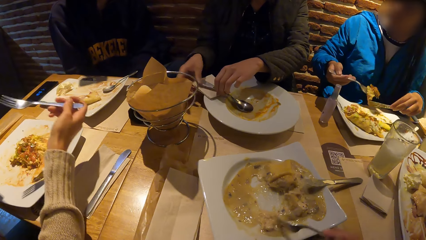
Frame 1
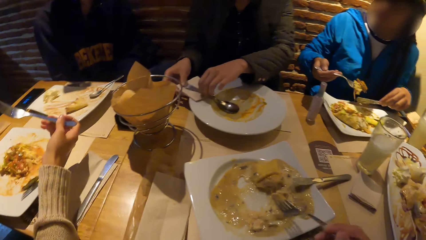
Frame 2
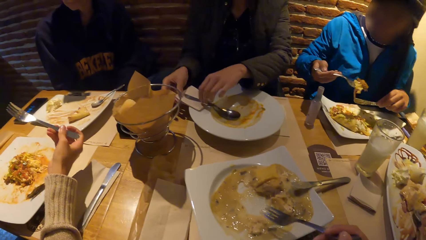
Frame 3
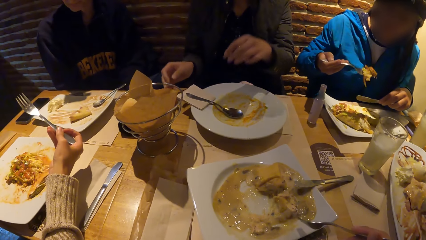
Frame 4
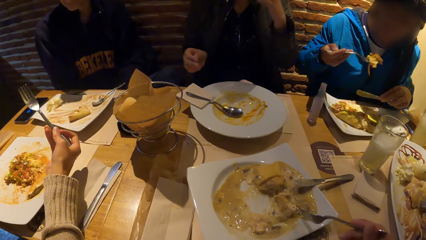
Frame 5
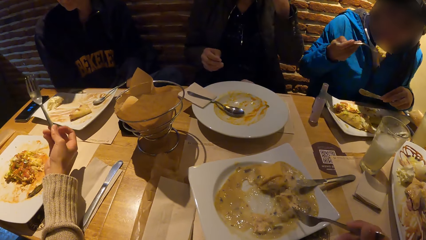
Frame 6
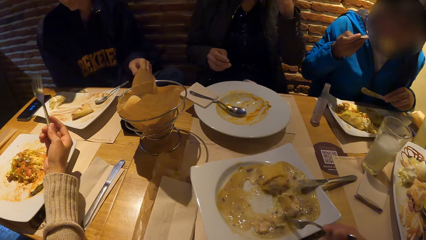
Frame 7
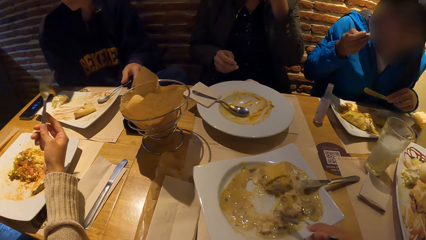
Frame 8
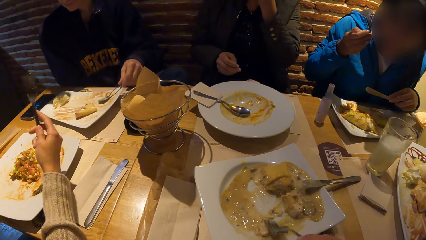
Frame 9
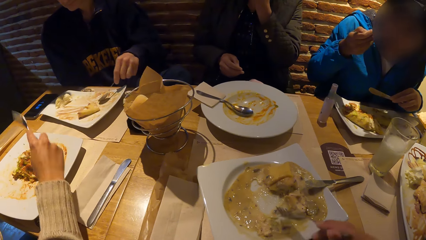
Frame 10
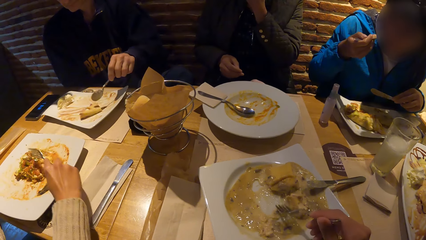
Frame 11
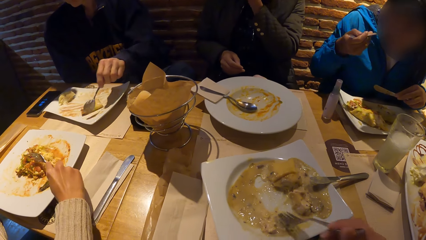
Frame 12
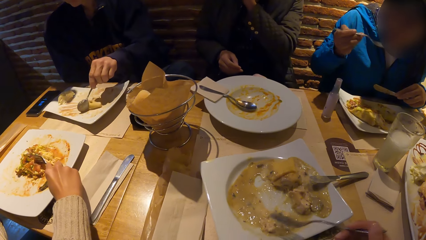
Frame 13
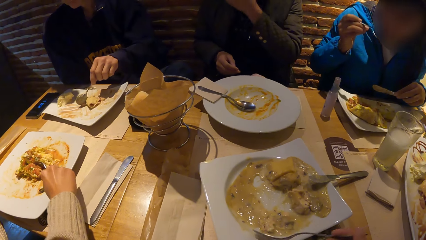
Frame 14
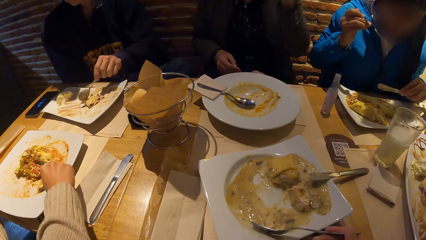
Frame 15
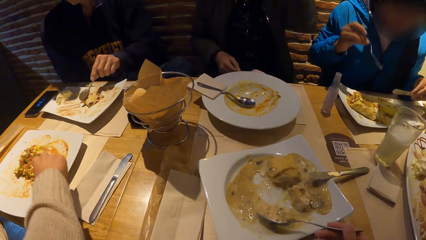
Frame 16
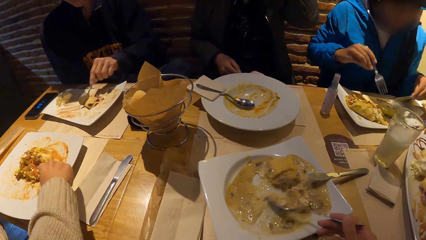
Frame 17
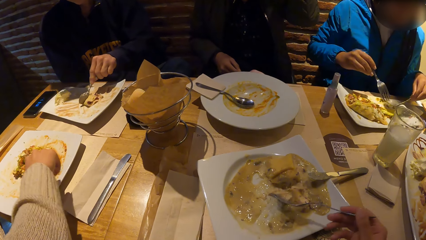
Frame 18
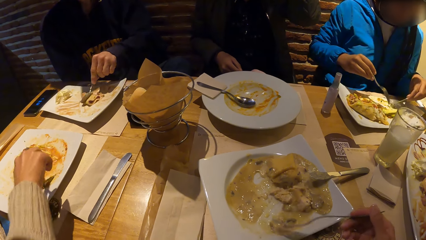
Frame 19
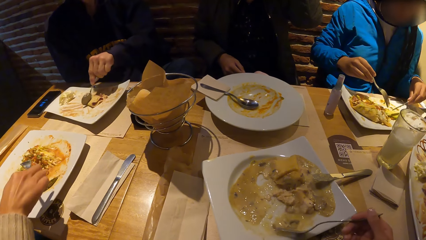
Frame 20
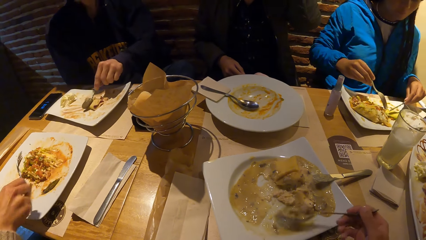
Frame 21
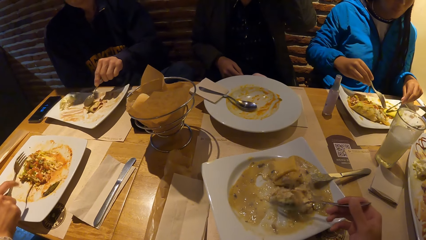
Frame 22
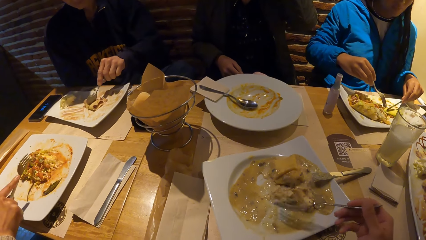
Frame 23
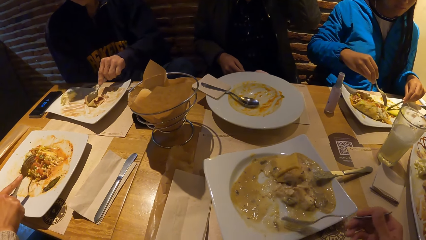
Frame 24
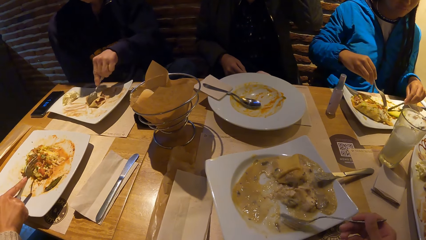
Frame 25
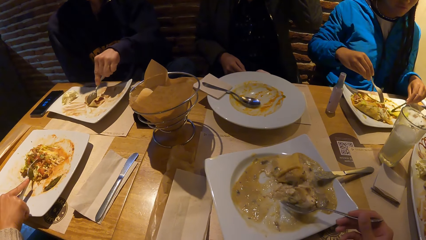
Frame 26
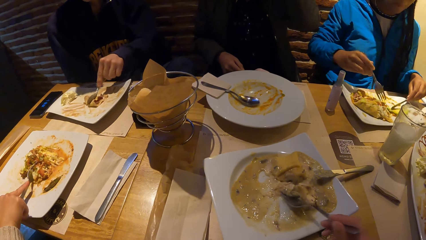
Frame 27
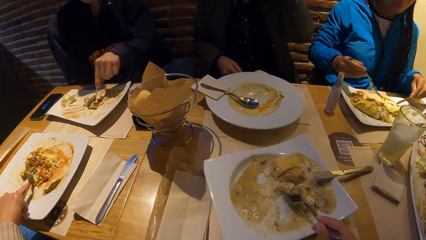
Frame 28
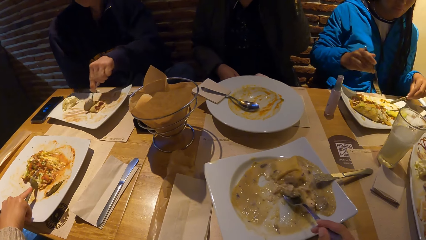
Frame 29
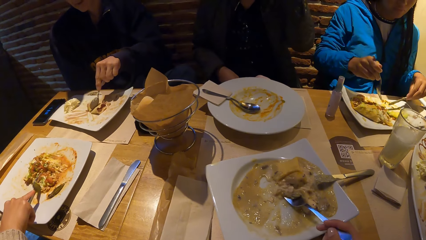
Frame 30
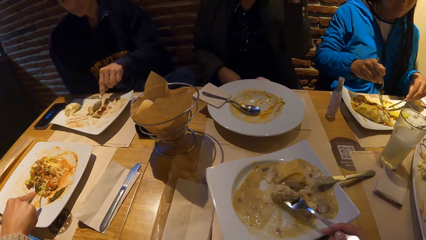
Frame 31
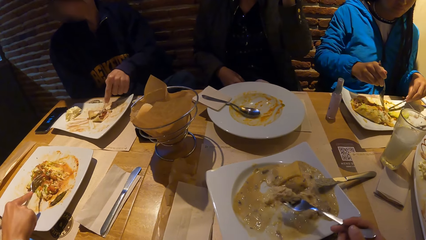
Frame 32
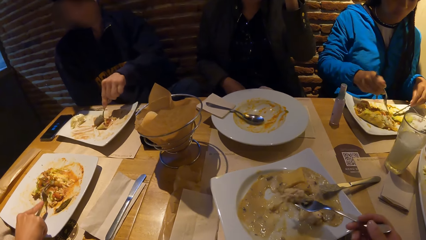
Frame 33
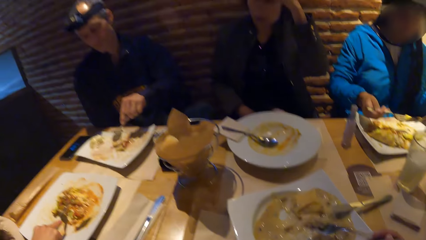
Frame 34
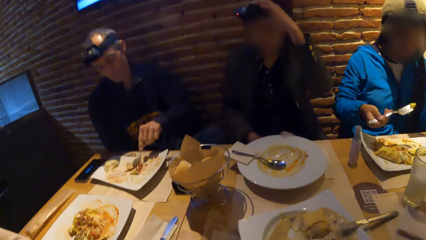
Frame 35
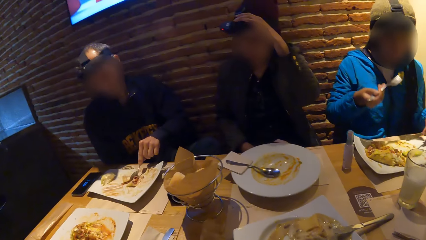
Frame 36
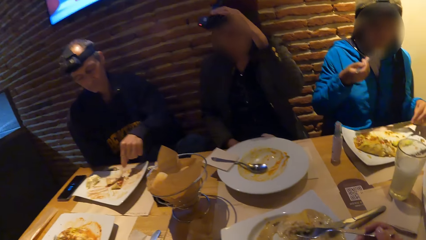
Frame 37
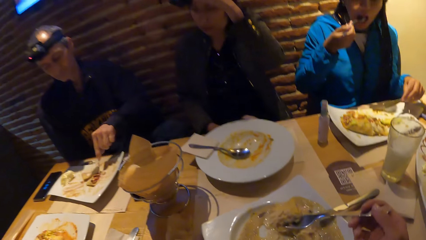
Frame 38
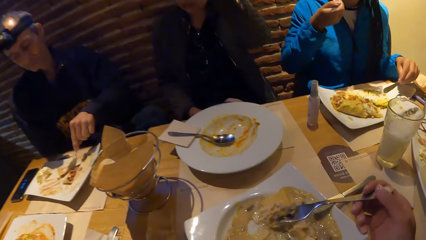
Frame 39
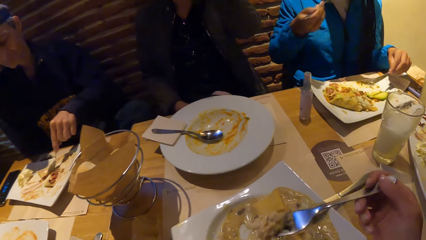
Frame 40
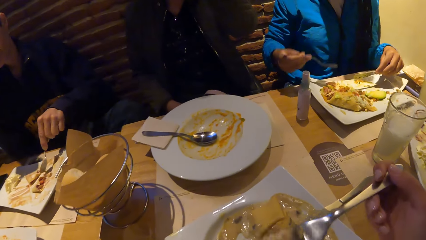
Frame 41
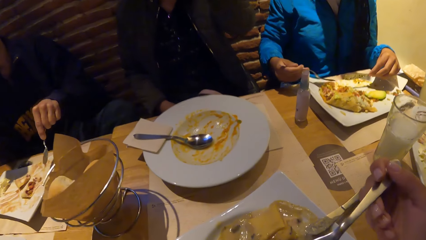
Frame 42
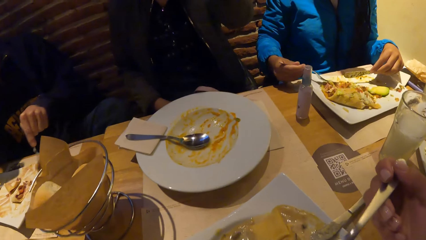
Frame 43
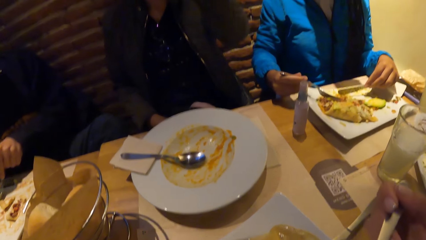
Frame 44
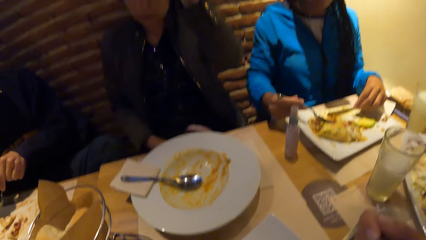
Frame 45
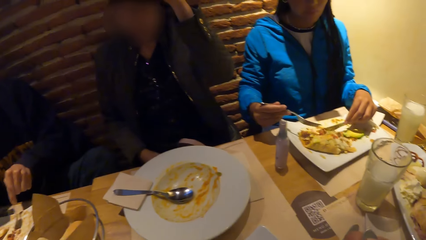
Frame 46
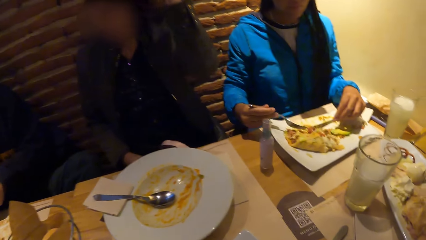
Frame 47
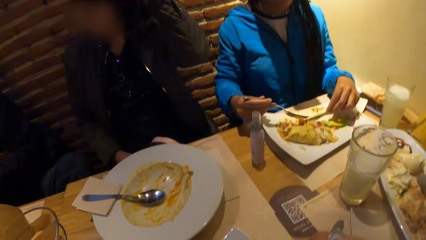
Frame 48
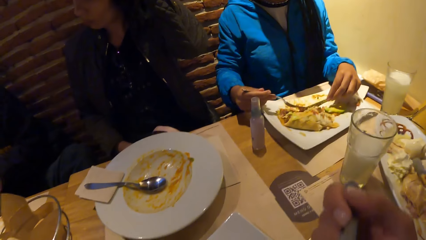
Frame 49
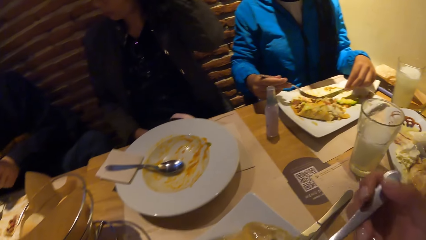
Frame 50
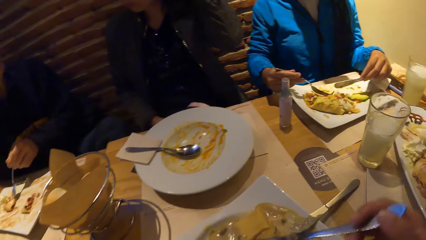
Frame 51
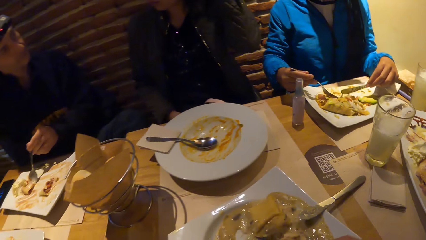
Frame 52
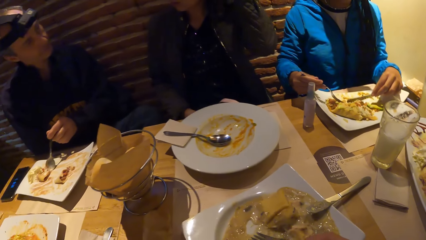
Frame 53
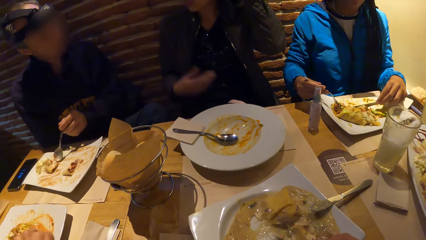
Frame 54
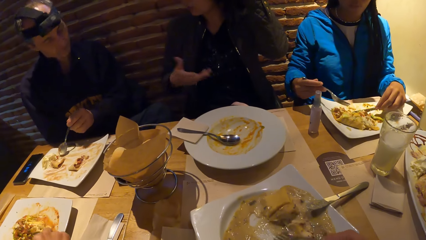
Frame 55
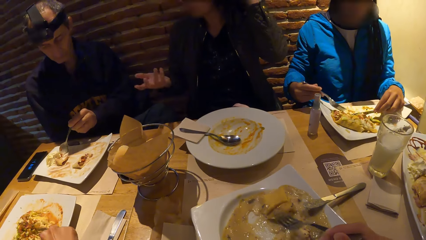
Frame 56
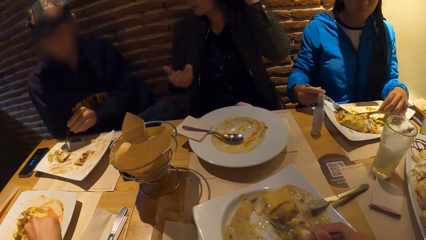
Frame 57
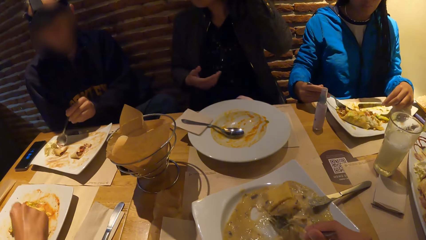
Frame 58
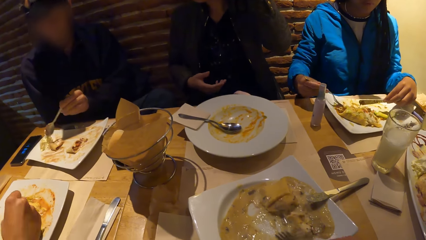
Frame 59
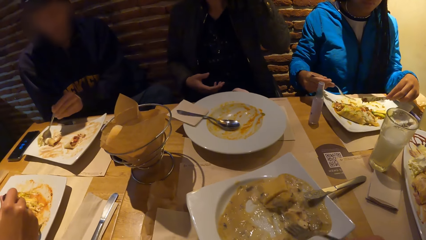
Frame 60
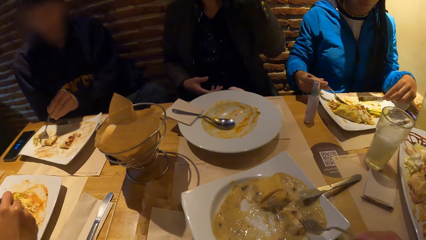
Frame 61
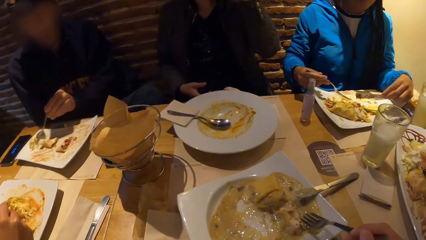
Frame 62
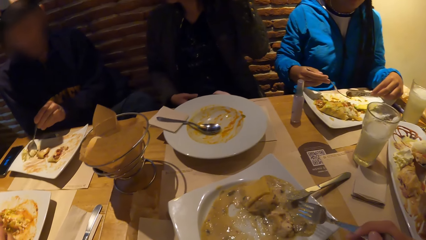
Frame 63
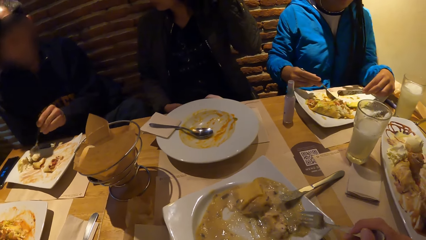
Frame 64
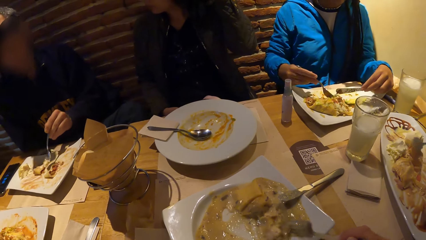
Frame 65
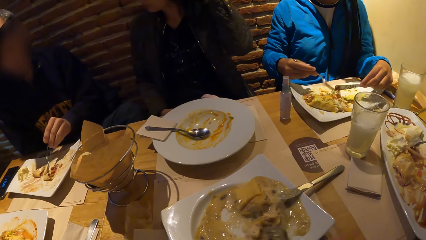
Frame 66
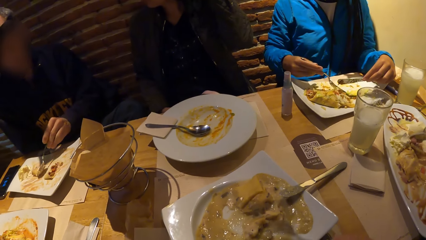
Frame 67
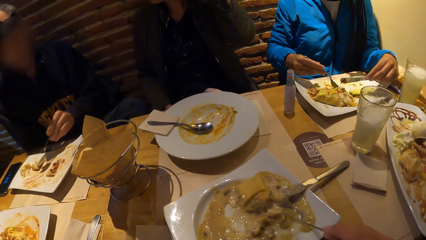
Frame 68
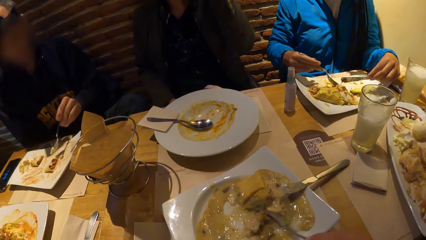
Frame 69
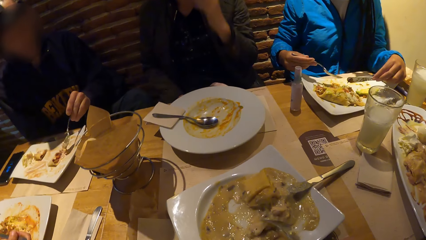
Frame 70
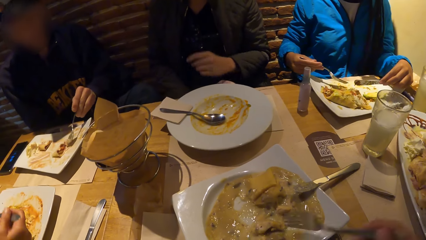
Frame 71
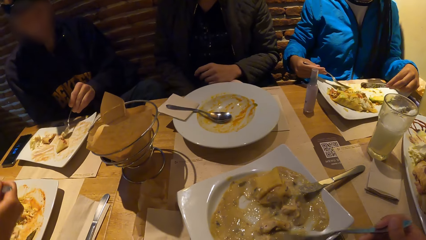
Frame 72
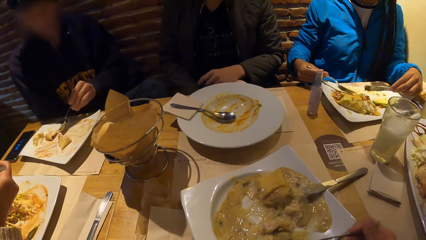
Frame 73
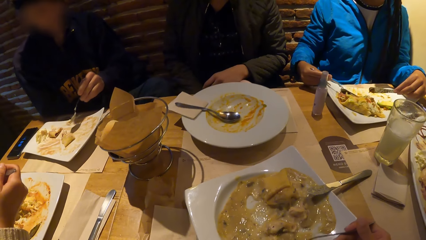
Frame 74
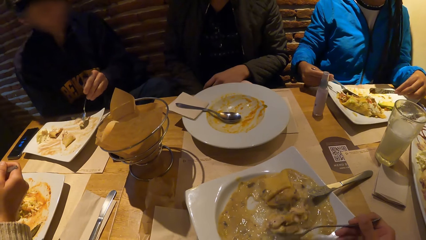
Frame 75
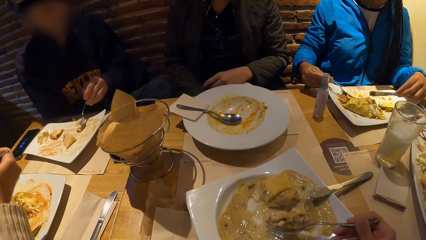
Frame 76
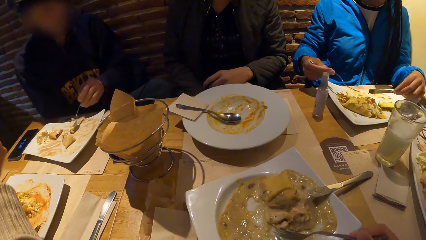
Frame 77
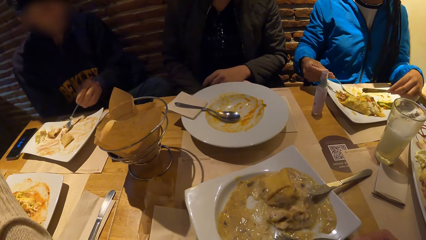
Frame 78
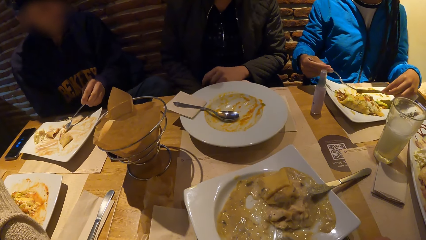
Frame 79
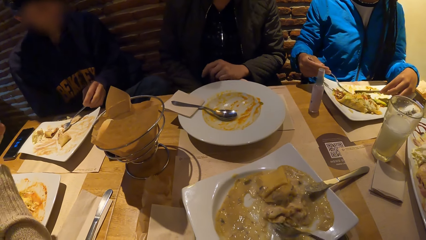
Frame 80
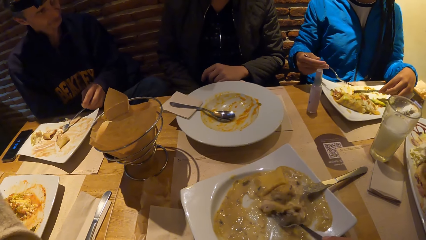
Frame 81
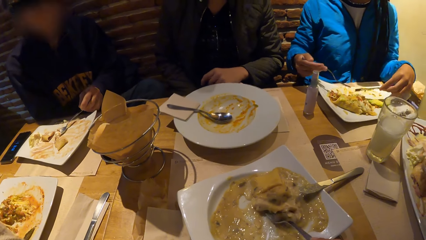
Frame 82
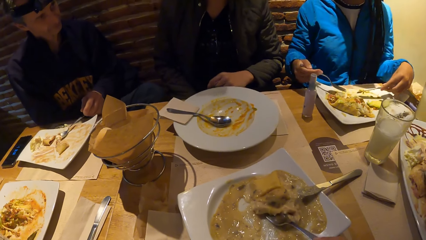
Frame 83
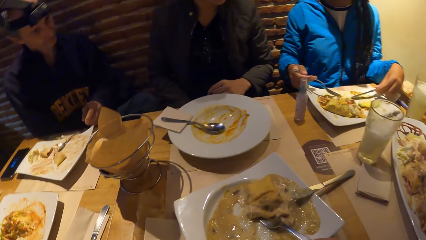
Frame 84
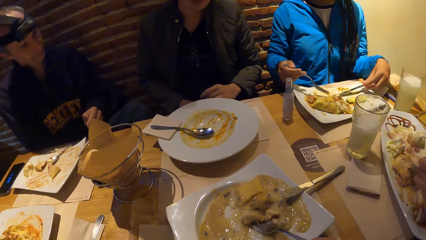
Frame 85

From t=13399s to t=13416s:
A woman drops the tissue in her right hand on the plate. Another woman puts the food in her mouth with the fork in her right hand. The camera wearer eats the food on the fork. The other woman puts the food in her mouth with the fork in her right hand. The first woman interacts with a man at the table. The camera wearer scoops food from the plate with the fork.
